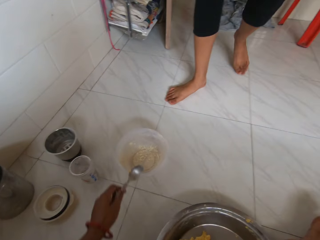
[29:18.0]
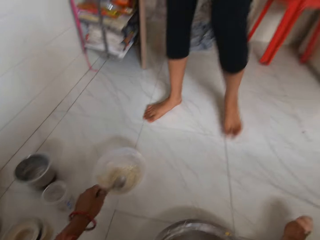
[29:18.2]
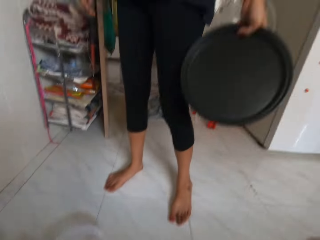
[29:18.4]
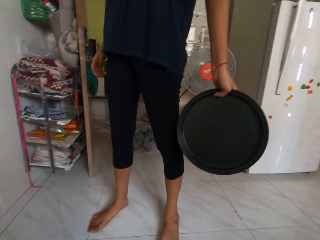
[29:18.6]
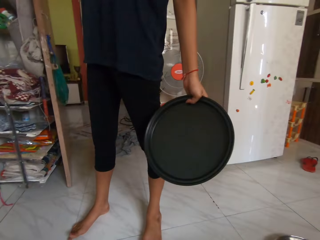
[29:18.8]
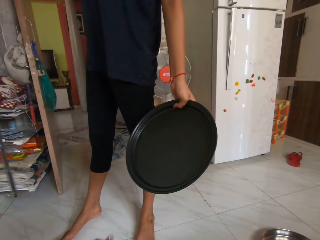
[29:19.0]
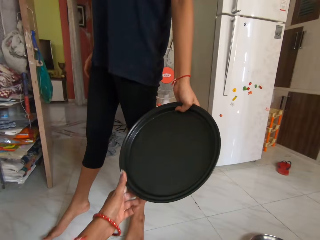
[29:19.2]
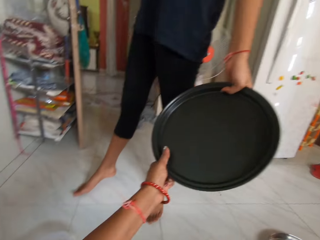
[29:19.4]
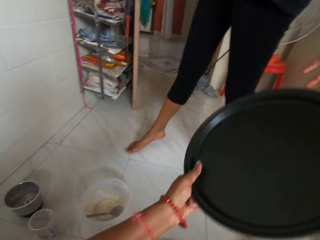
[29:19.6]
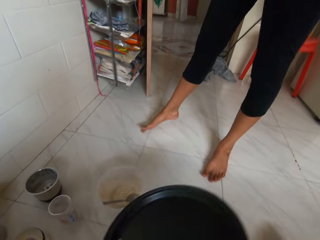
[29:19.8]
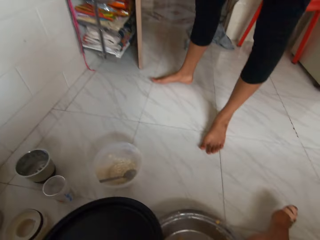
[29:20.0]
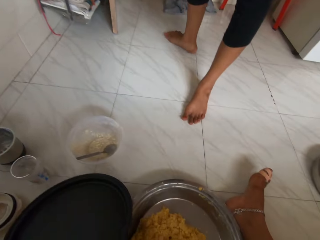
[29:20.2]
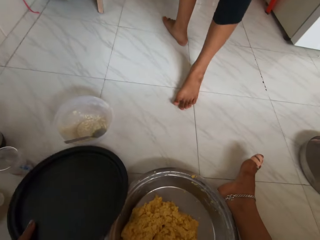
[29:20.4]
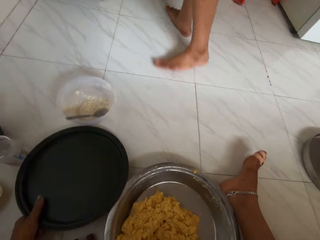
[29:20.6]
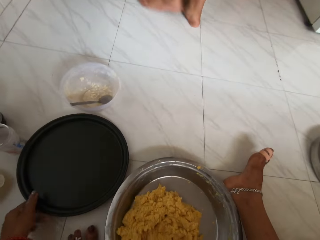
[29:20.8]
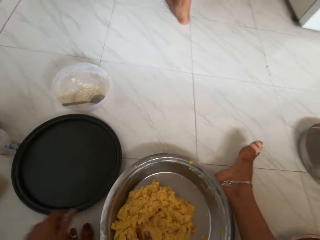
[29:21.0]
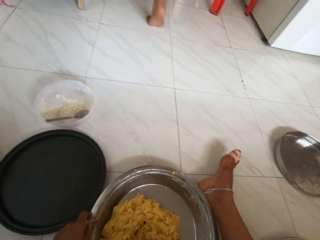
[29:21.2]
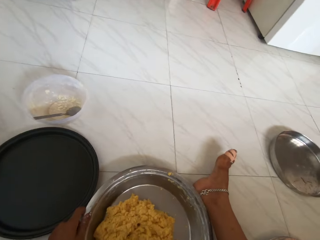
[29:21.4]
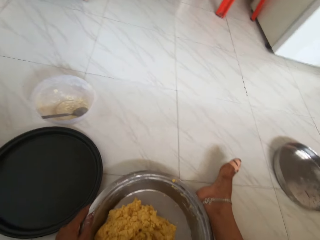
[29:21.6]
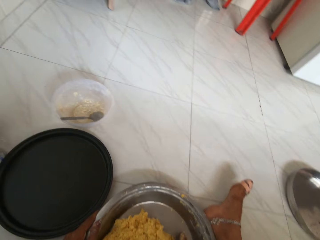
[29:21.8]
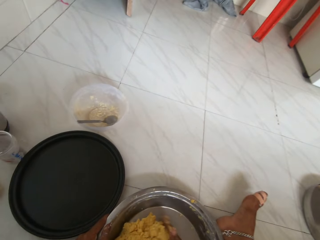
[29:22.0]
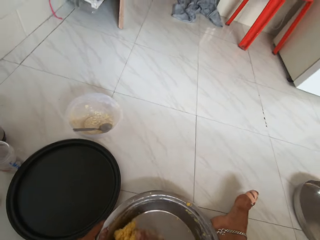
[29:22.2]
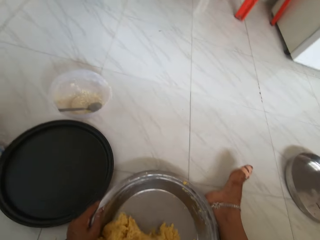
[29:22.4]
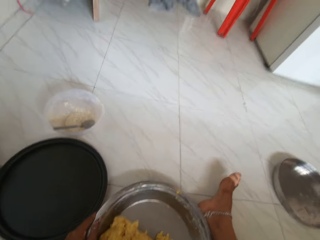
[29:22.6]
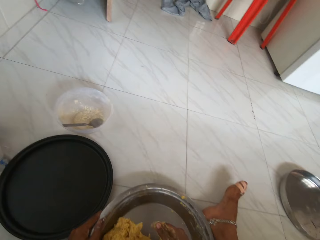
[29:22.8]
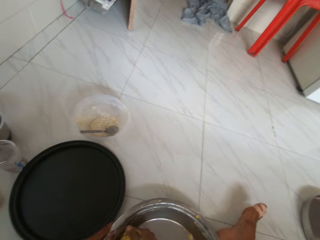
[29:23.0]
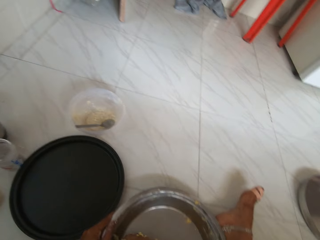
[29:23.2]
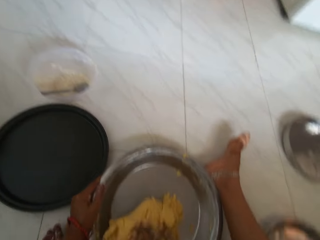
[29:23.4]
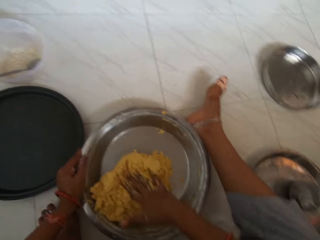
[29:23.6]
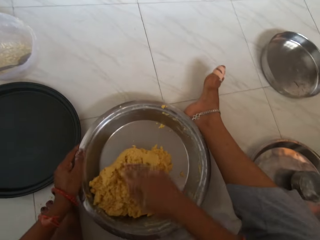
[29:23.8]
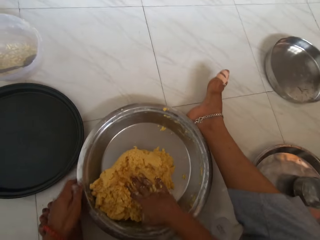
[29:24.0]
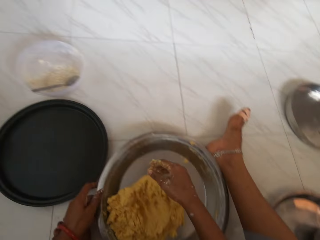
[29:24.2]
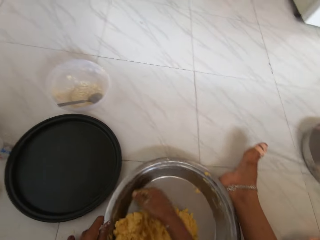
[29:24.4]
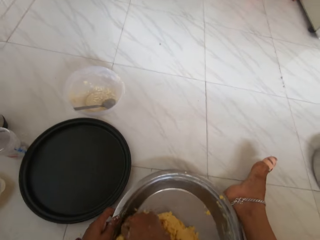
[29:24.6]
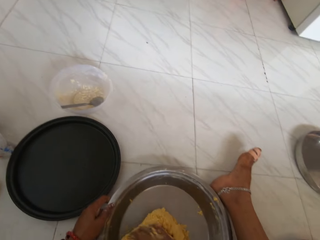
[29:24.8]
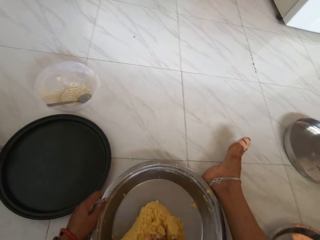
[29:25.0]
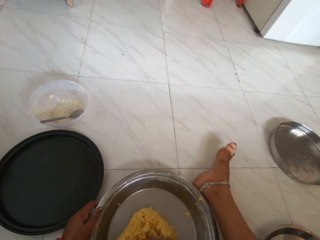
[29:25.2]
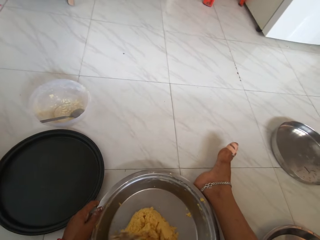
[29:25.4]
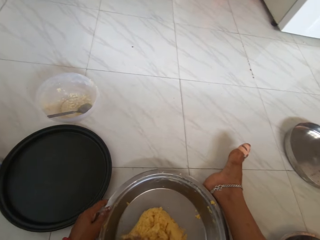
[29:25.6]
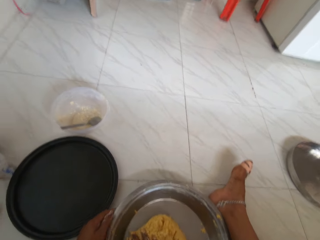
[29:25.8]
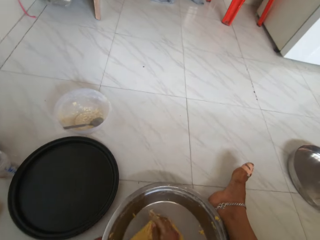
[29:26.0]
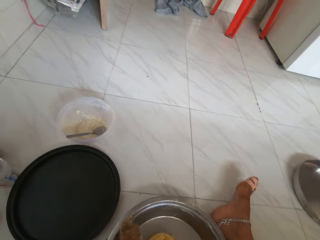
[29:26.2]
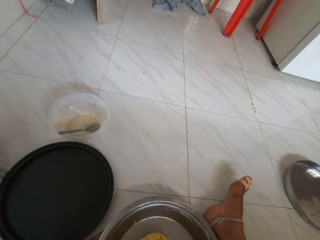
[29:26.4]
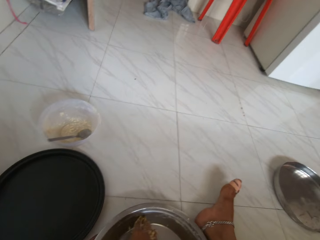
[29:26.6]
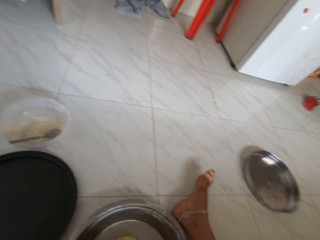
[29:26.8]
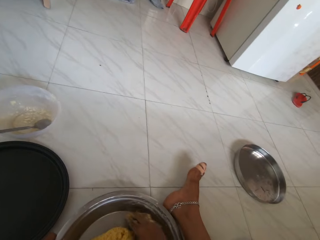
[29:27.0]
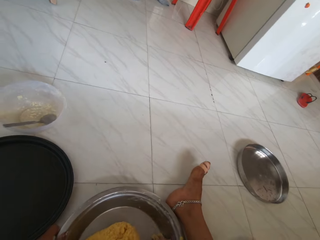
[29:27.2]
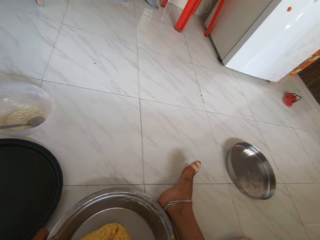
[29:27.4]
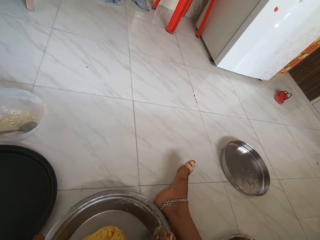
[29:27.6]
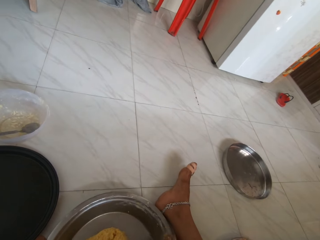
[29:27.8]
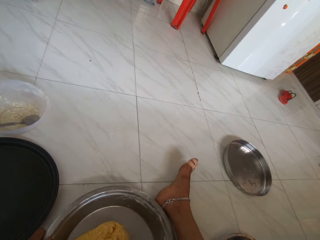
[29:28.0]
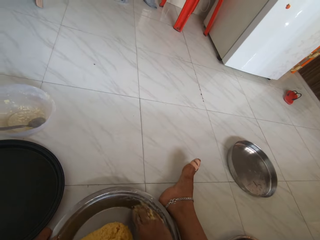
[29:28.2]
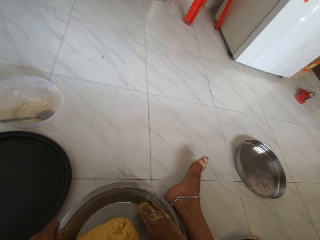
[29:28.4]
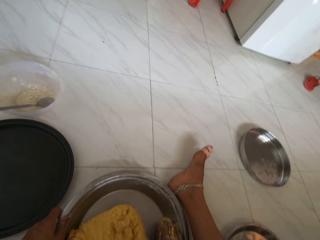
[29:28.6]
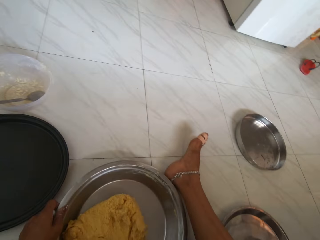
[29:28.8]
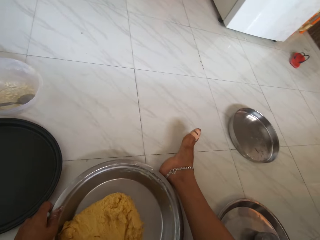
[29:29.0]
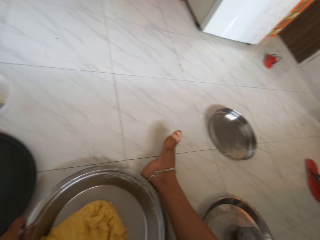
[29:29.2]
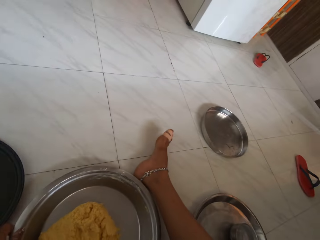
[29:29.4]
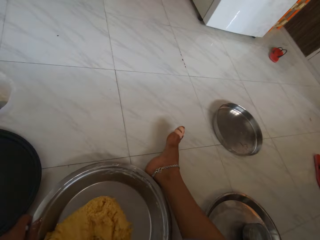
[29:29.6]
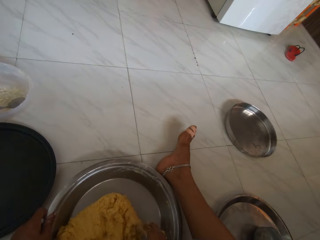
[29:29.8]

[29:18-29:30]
The camera wearer drops the spoon in the plastic plate or bowl with her left hand. She collects a tray from the woman with her left hand. The woman walks out of the kitchen. The camera wearer places the tray on the floor with her left hand. She kneads the dough in the bowl. She stirs the dough in the plate with her right hand.

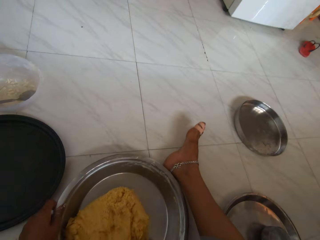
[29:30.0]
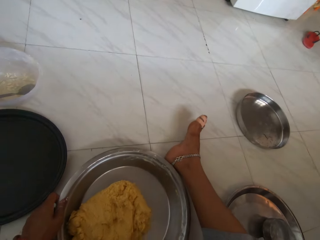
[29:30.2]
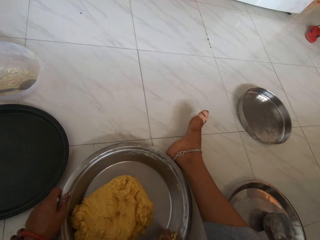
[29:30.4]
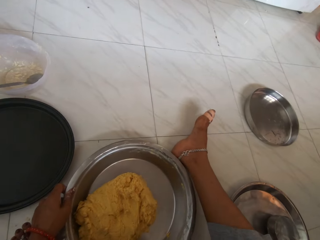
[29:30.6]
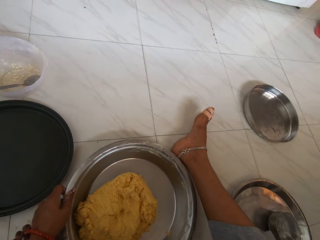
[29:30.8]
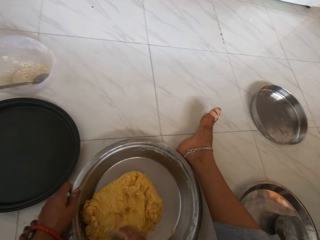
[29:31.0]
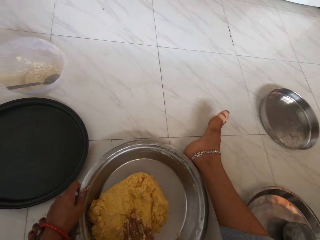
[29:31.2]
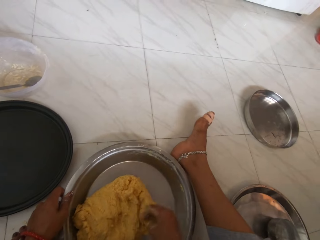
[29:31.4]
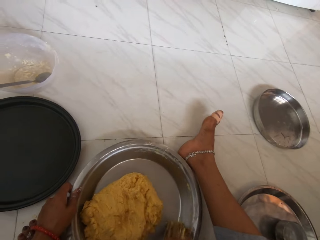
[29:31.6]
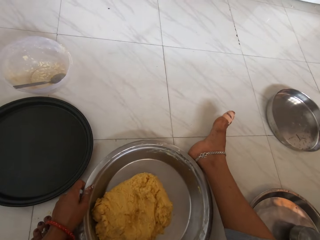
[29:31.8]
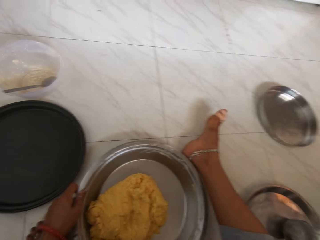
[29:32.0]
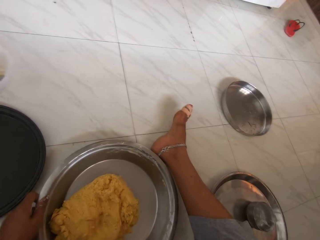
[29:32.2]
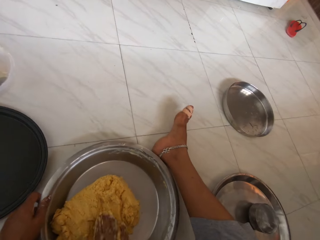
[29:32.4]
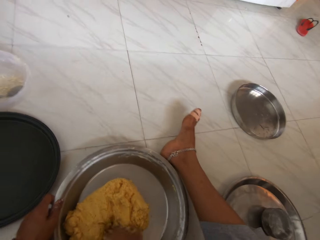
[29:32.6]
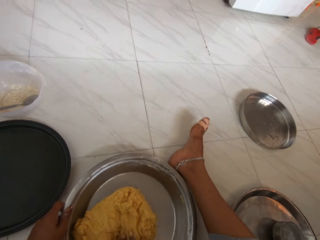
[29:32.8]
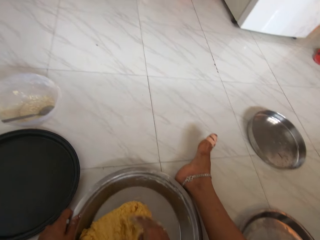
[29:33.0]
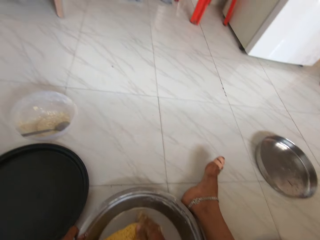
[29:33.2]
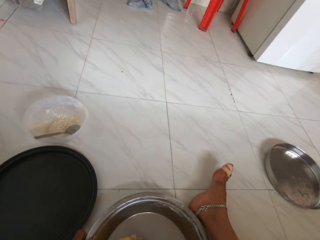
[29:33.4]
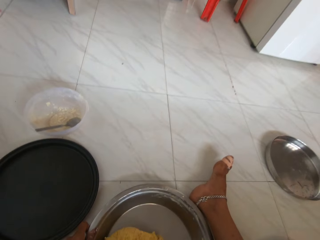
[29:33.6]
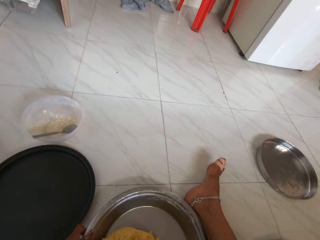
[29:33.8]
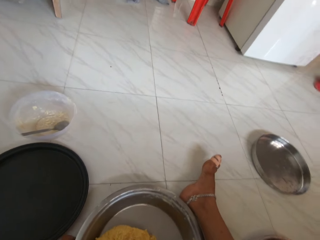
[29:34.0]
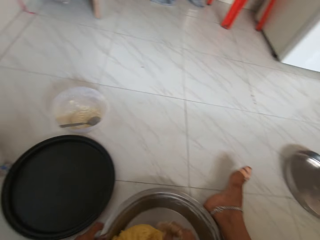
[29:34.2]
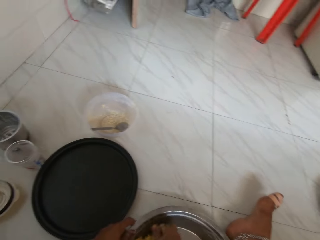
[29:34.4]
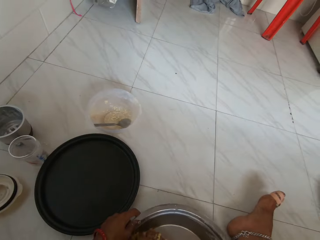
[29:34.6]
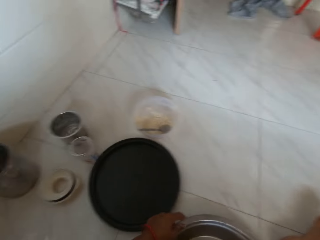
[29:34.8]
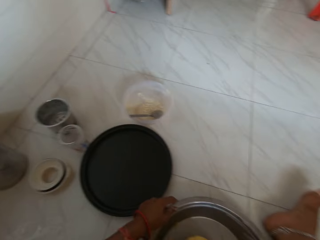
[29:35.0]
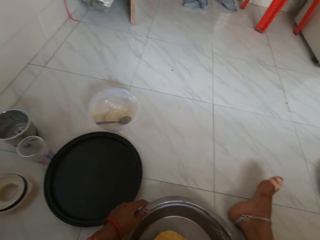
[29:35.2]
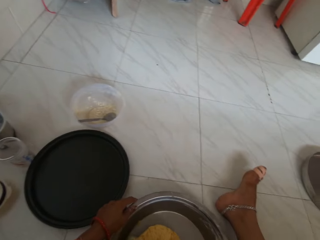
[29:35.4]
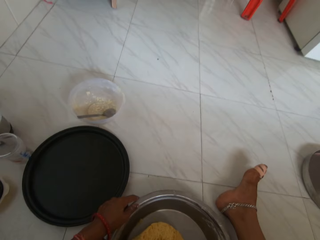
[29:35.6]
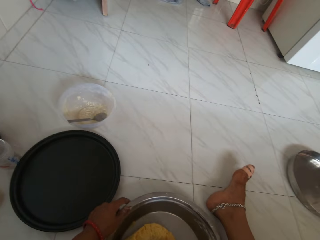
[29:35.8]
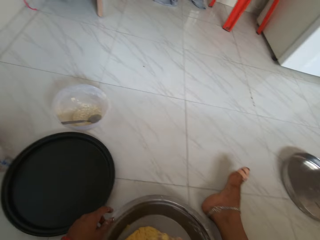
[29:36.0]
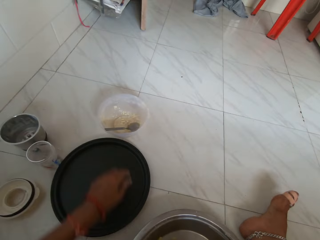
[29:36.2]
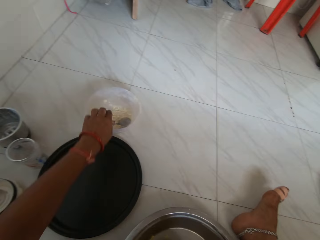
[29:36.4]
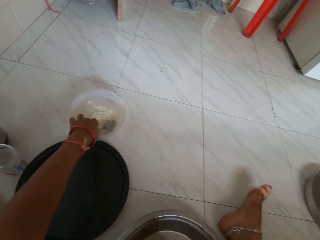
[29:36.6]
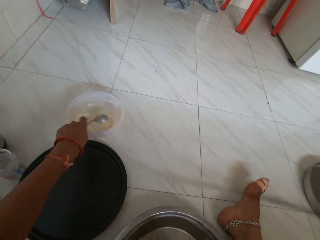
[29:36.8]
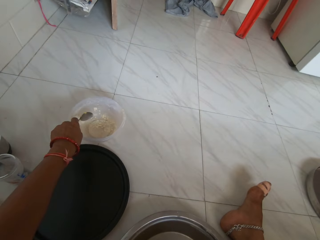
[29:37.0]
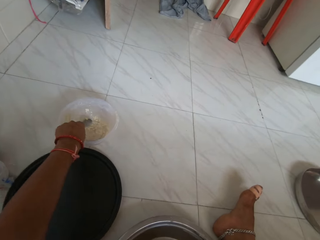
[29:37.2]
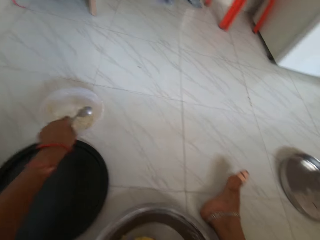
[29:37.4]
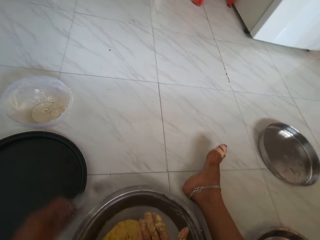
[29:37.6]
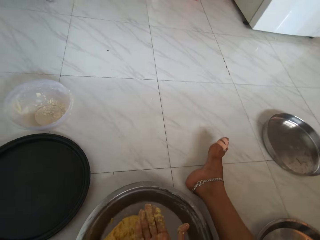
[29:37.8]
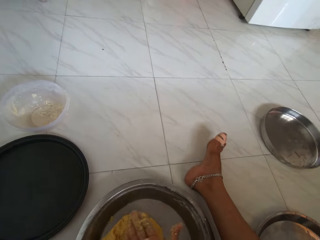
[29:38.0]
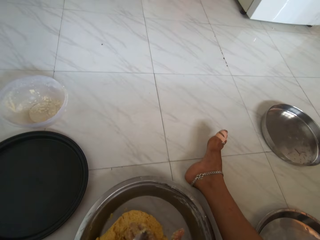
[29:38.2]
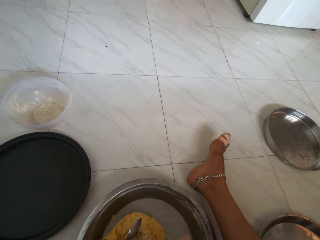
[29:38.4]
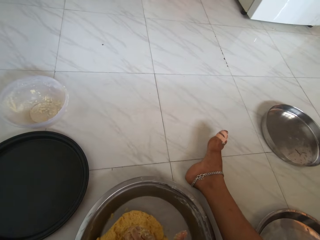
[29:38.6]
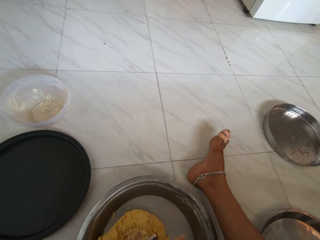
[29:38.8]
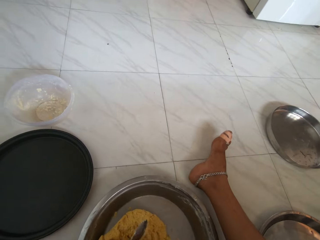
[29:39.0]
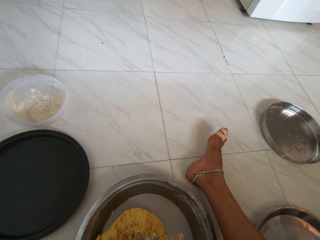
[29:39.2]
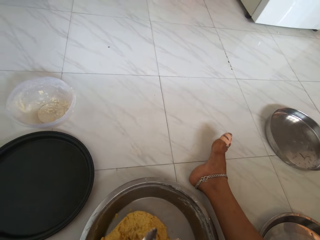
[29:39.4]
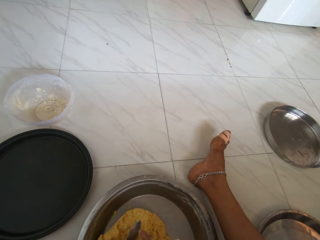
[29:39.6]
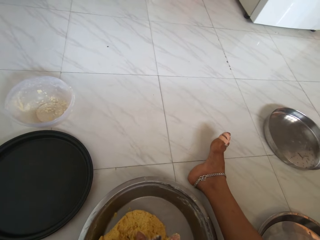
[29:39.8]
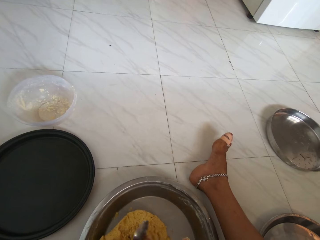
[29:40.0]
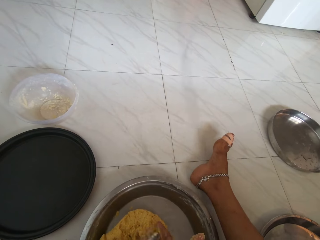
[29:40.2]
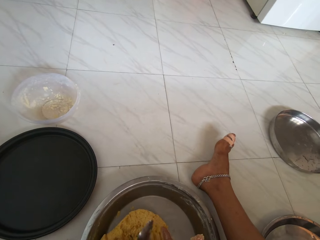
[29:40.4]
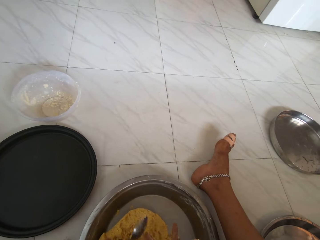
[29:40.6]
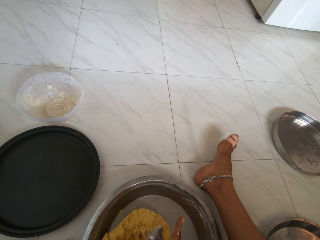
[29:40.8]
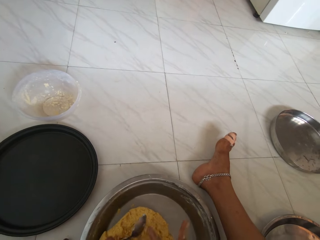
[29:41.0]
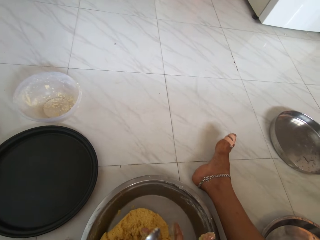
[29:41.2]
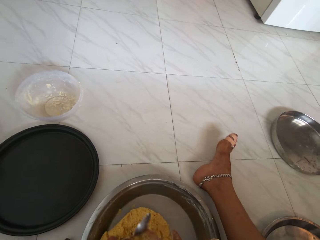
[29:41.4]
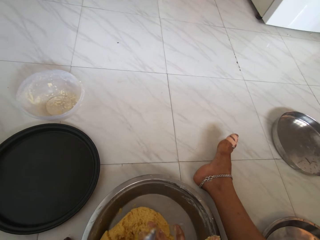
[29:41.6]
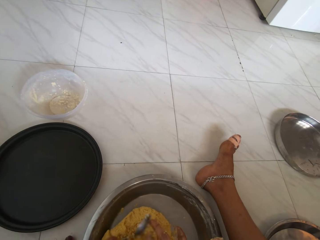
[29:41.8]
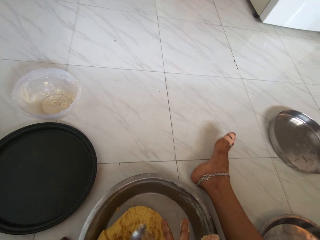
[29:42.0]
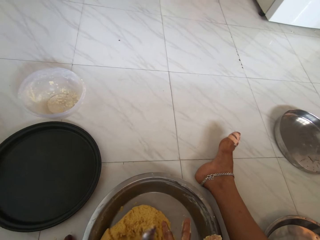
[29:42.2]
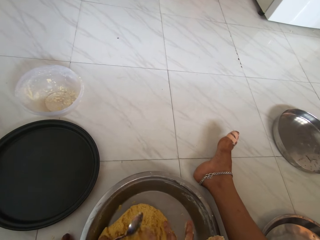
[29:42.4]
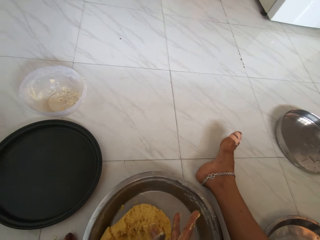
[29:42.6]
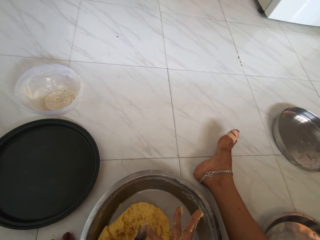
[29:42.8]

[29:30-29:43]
The camera wearer scoops dough from the plastic plate or bowl with the spoon in her left hand. She picks the spoon from the bowl. She scoops dough from her right hand with the spoon in her left hand.
